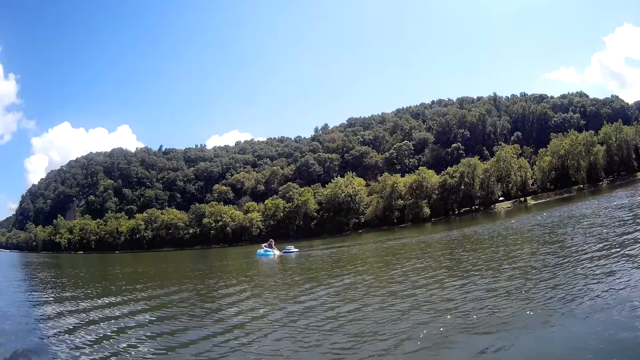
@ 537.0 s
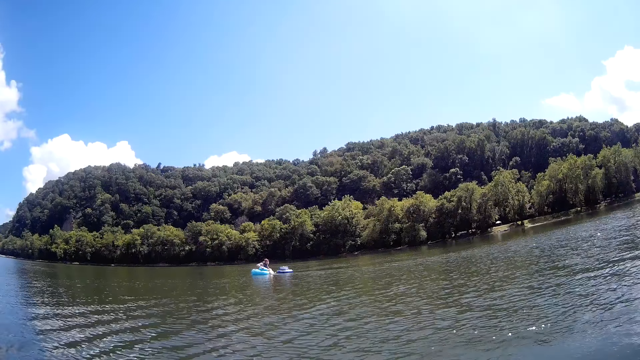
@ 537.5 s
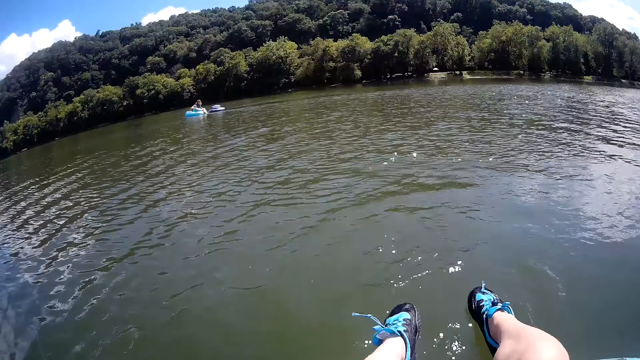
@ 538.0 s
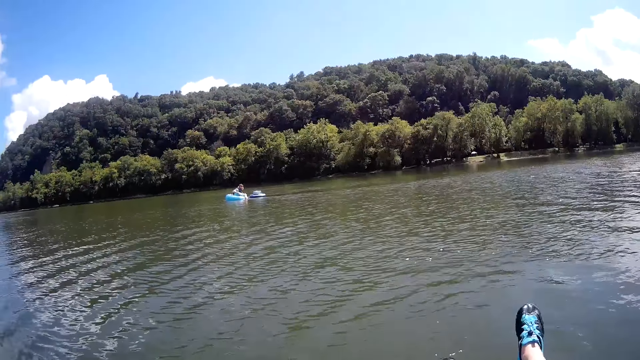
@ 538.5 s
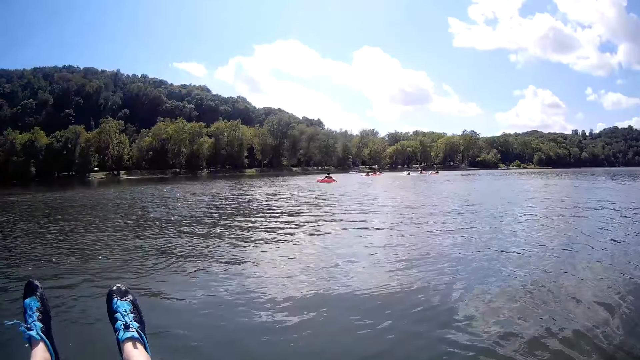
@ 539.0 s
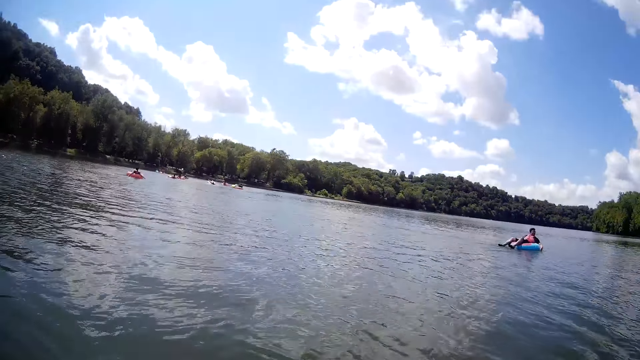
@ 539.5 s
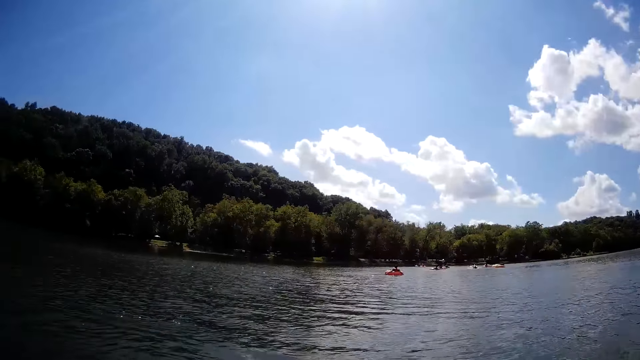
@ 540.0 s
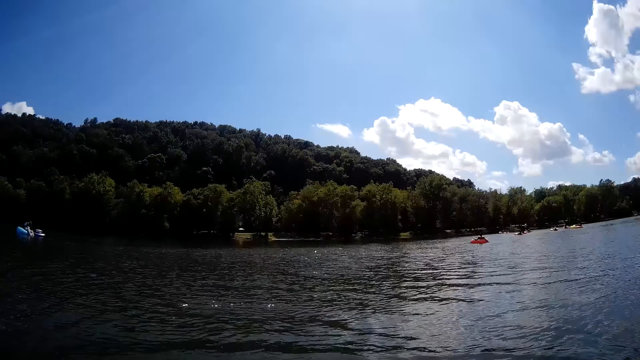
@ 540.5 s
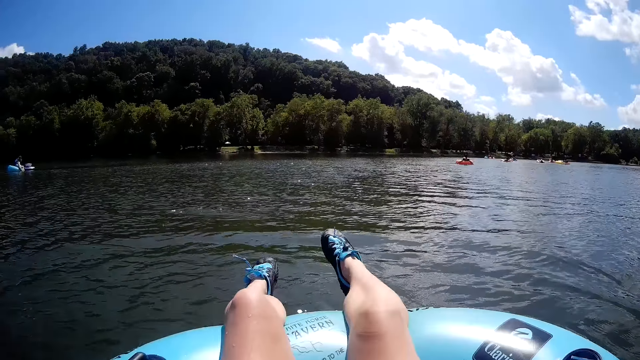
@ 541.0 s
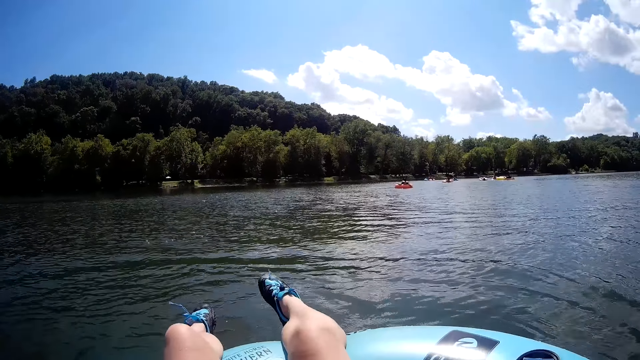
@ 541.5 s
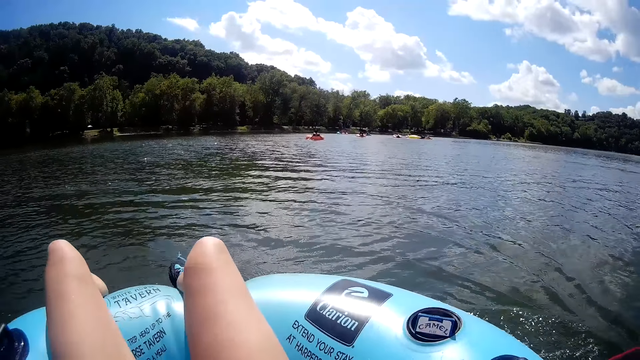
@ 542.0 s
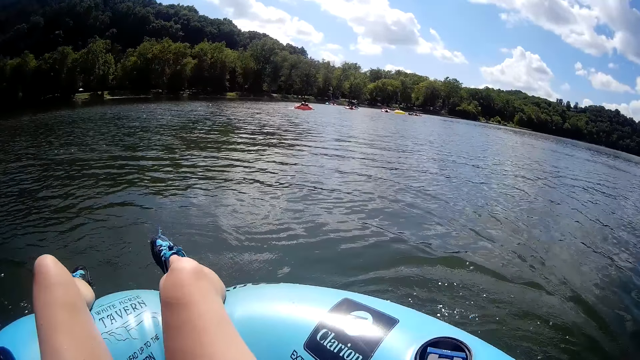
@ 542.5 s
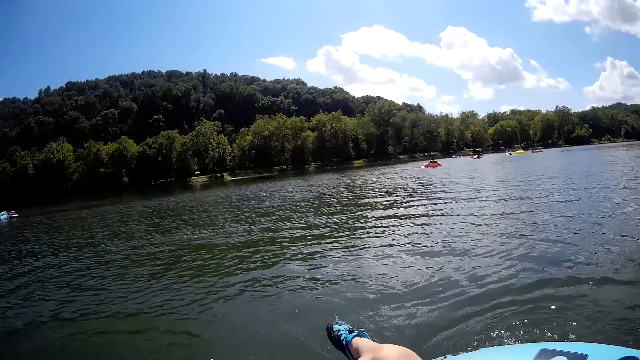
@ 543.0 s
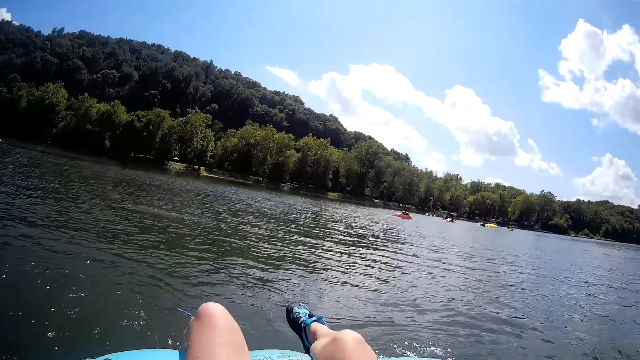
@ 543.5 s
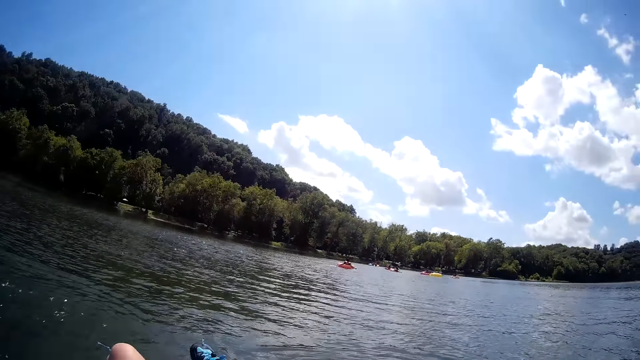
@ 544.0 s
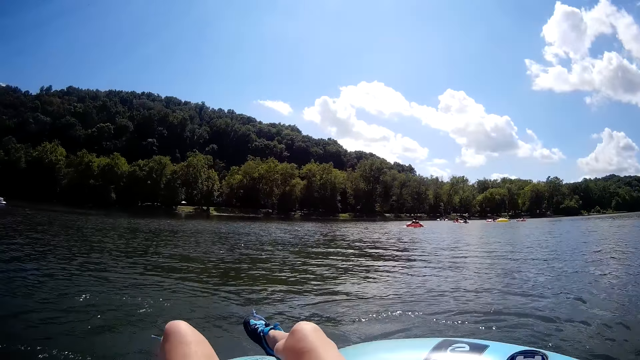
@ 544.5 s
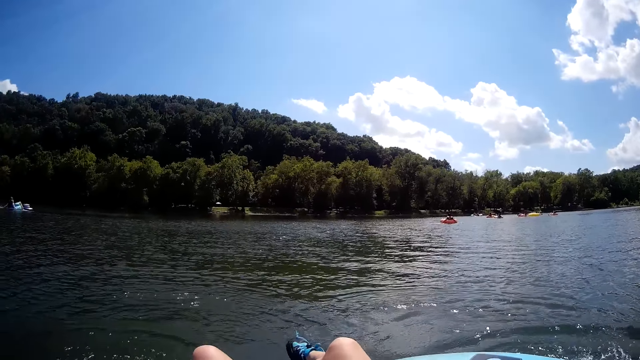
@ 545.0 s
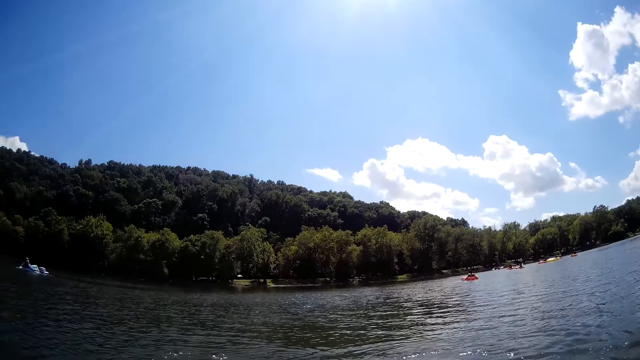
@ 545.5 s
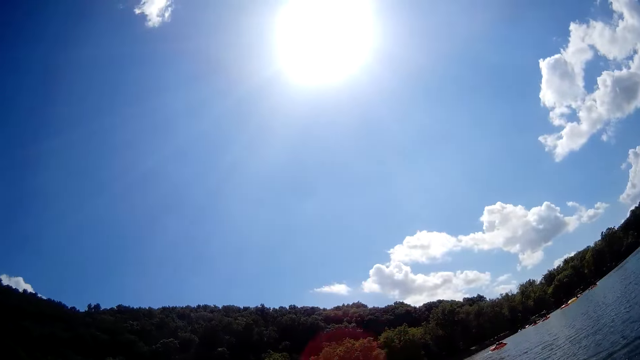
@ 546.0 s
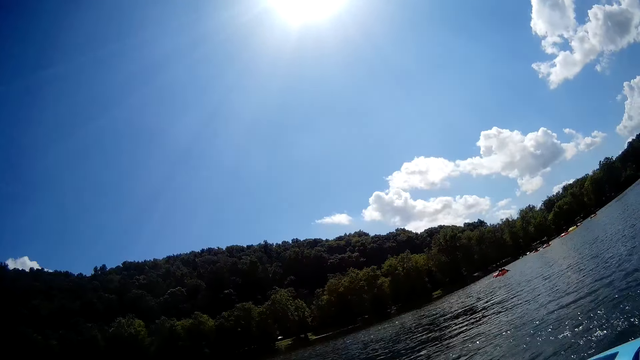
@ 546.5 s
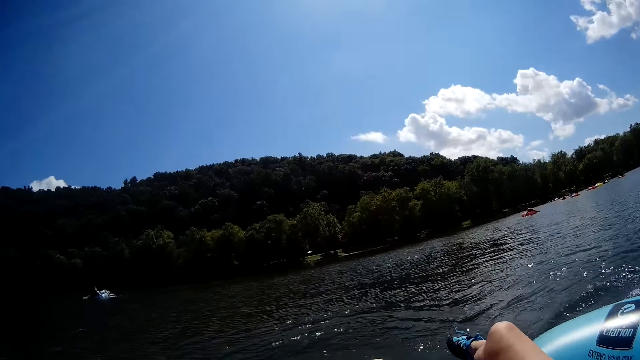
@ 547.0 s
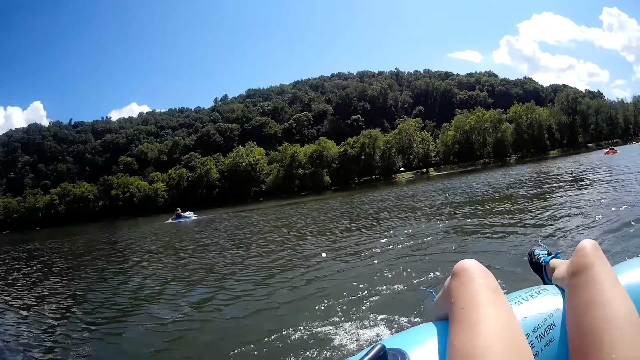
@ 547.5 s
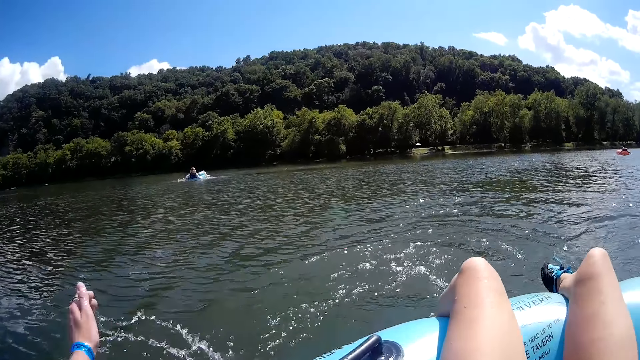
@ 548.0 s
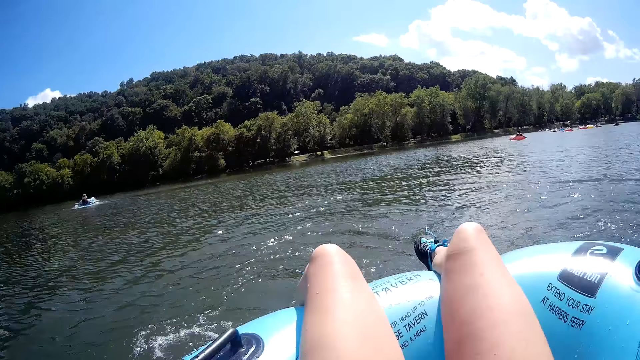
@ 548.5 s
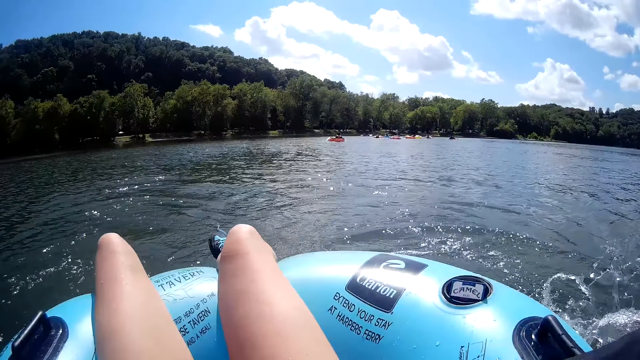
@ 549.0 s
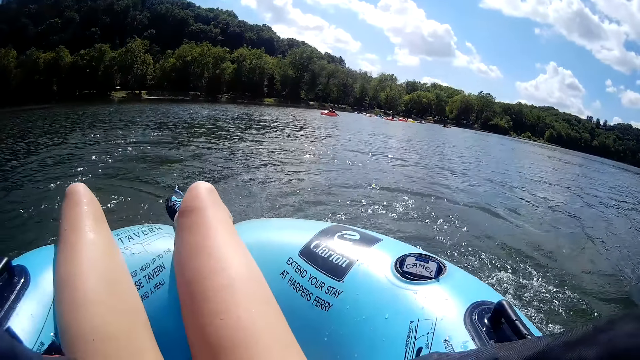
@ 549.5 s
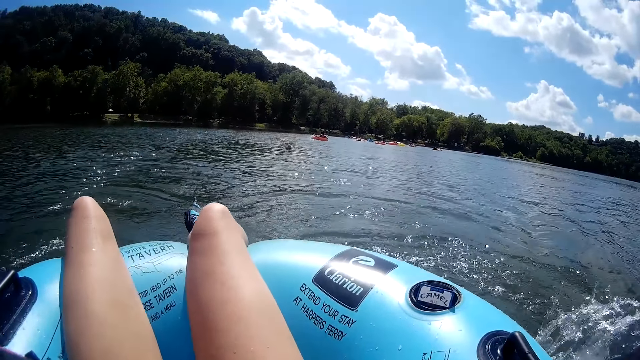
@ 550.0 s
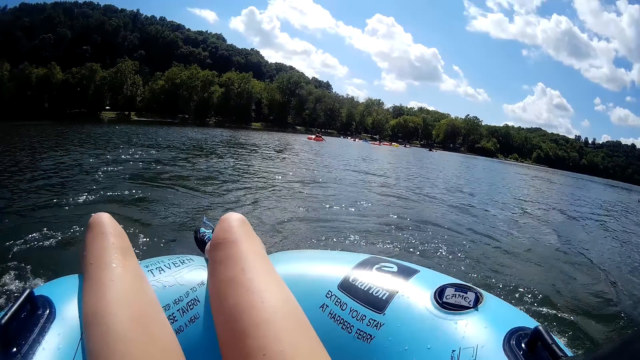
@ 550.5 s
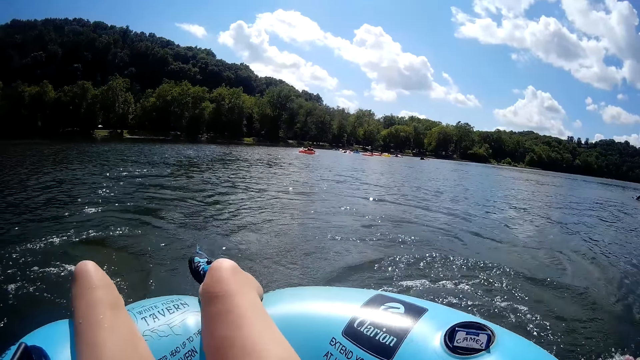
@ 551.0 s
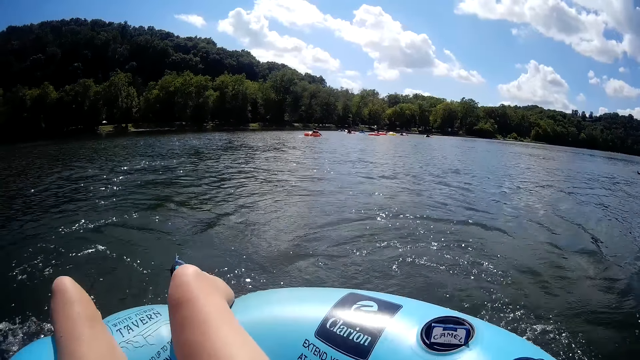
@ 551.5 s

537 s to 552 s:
The camera wearer moves her hands in the water. She paddles the water with her left hand.

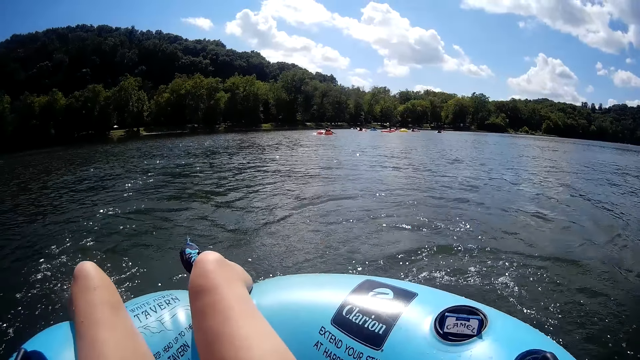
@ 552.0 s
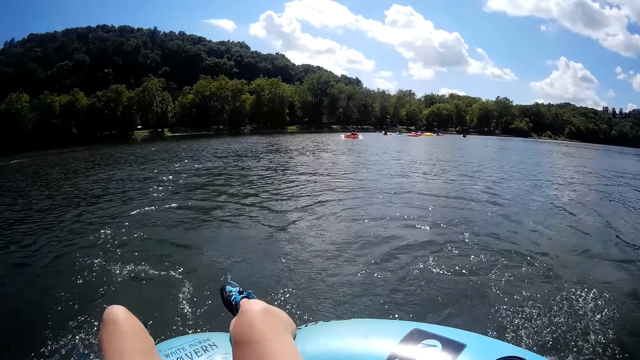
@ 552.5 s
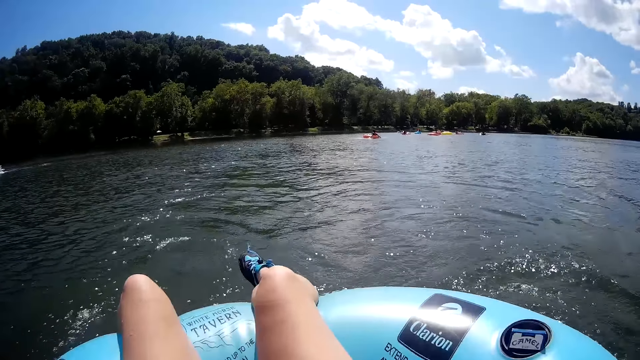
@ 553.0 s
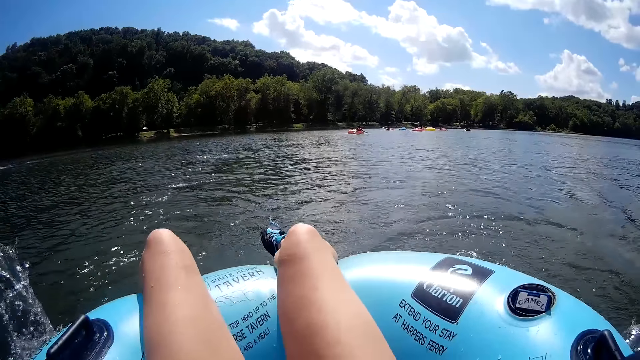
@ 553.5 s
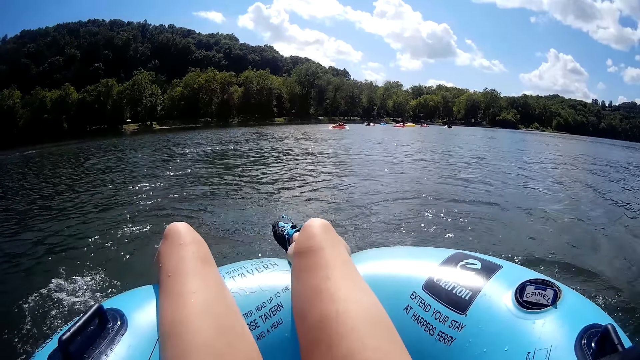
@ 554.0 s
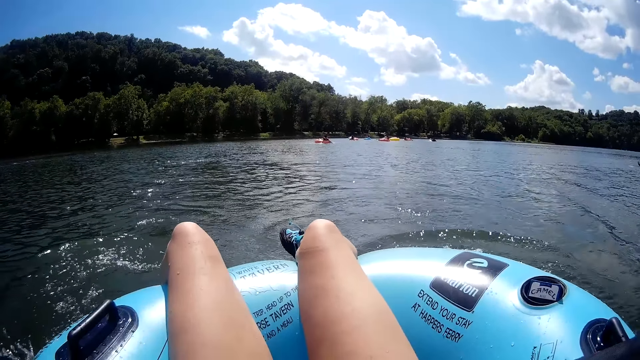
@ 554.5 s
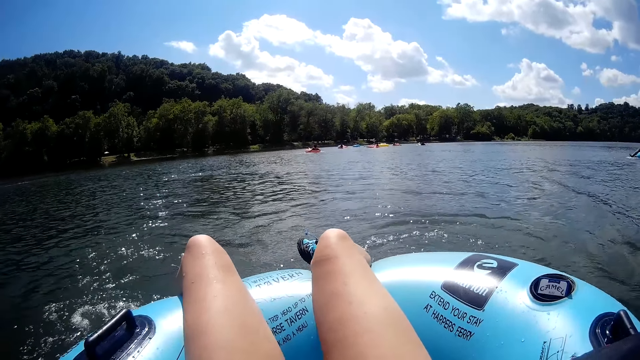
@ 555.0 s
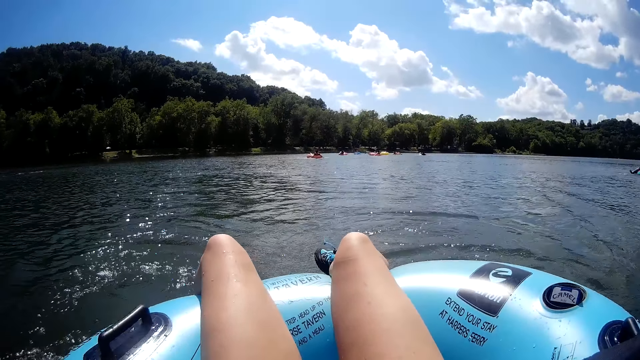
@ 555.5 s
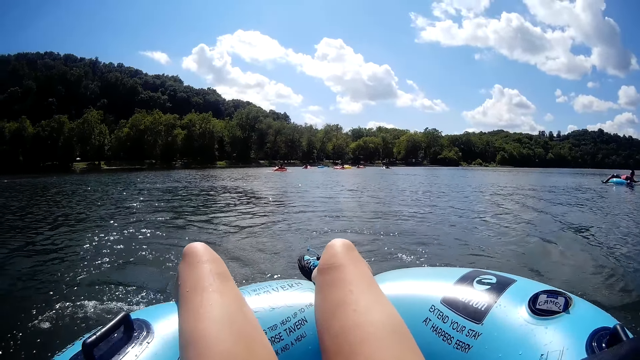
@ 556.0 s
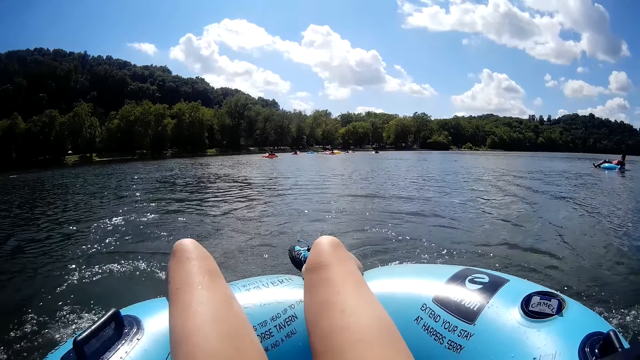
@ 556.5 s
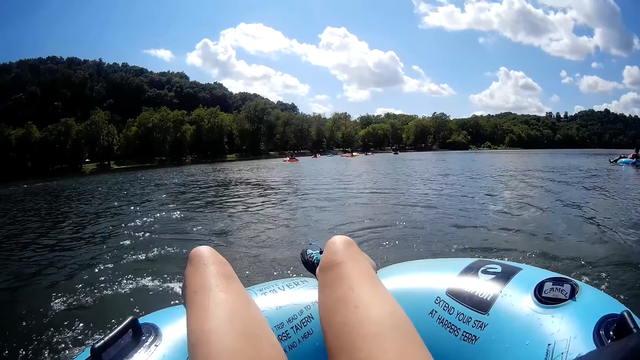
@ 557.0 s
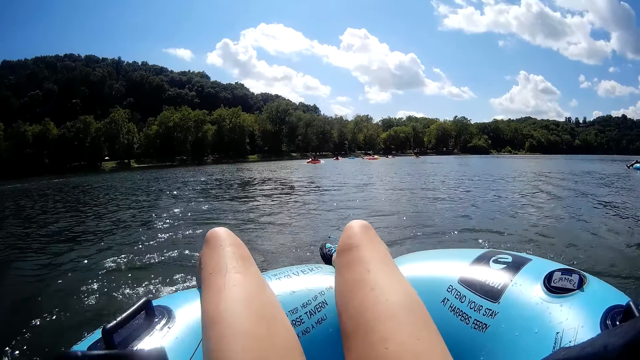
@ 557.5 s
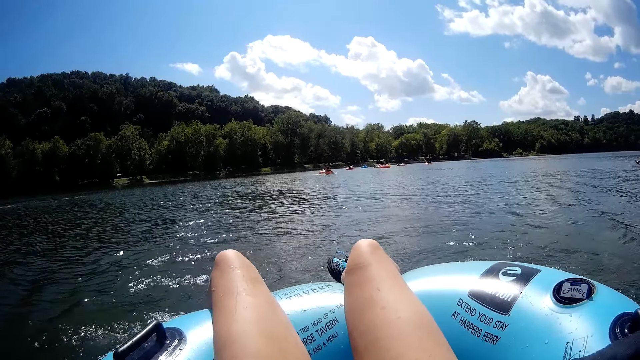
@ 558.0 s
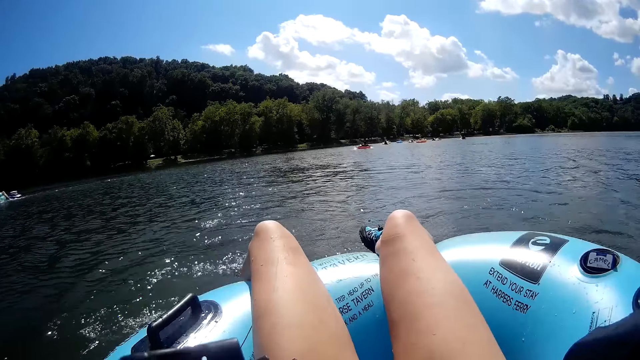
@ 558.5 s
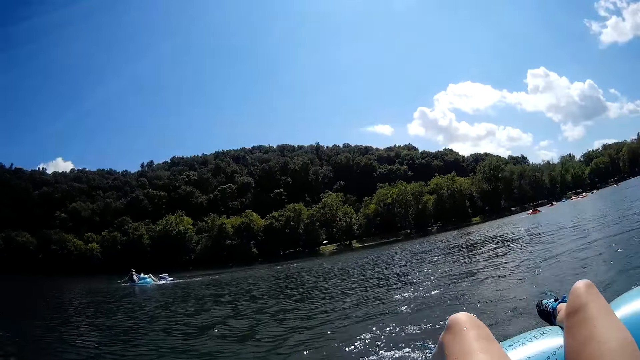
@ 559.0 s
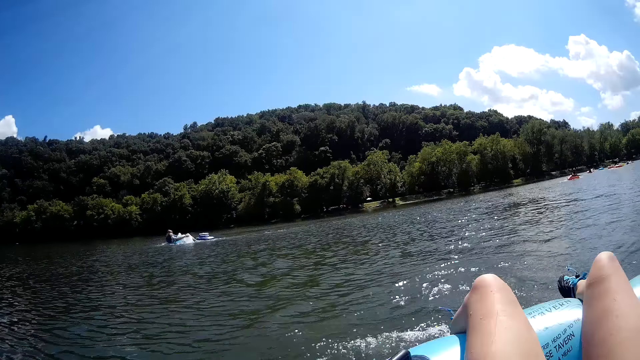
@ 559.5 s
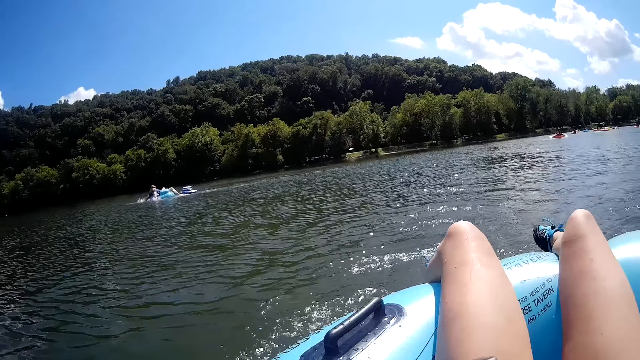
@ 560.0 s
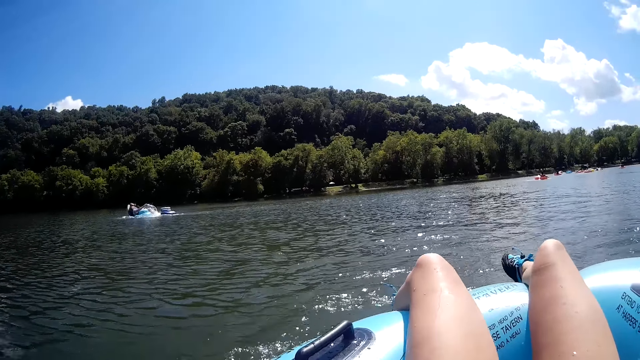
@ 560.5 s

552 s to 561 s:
A man strokes his hands in the water.
